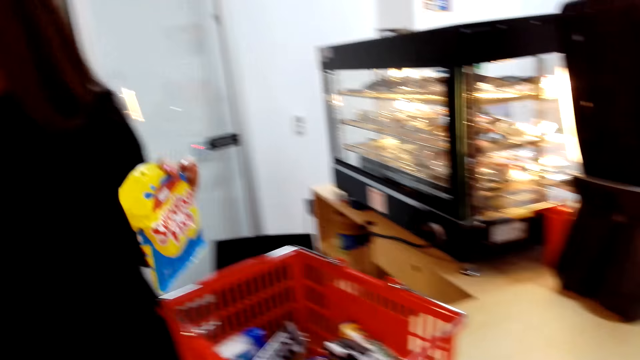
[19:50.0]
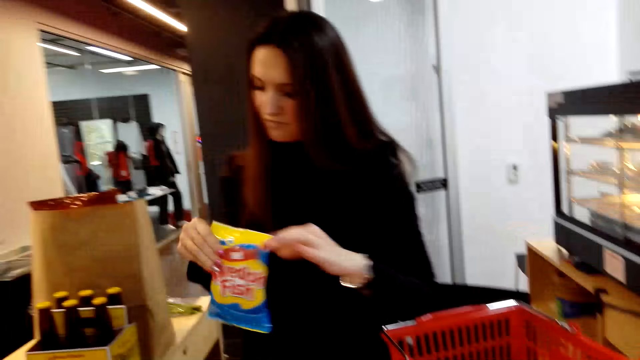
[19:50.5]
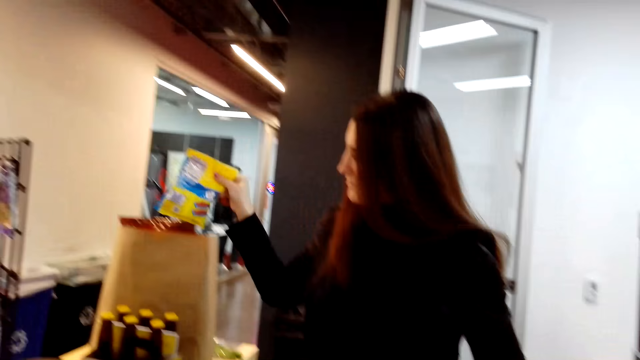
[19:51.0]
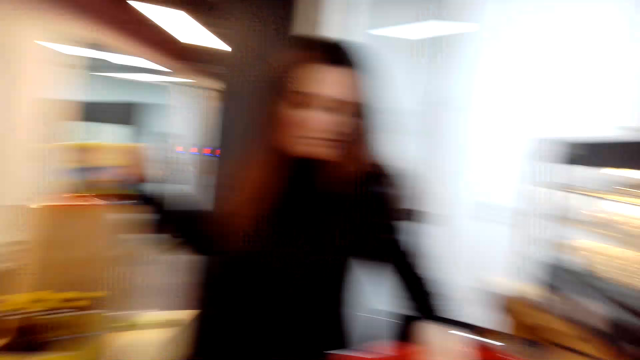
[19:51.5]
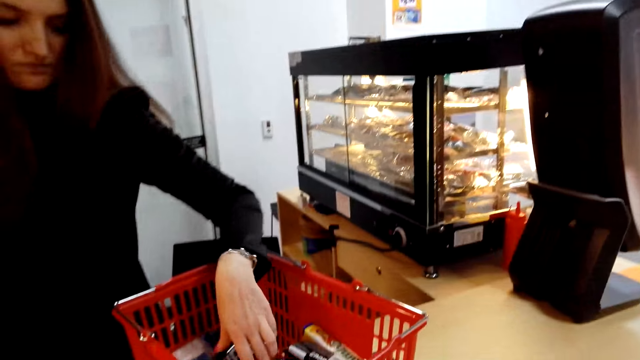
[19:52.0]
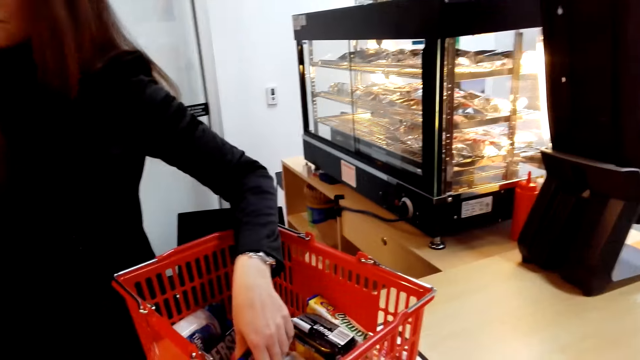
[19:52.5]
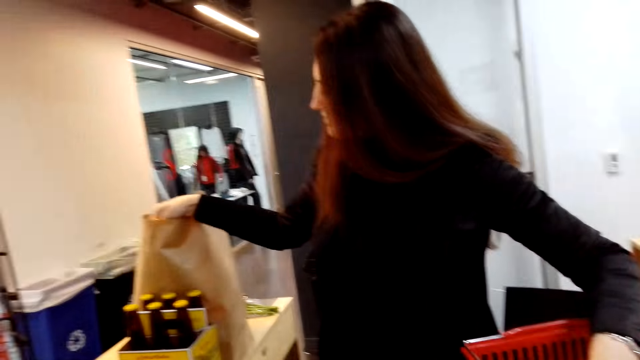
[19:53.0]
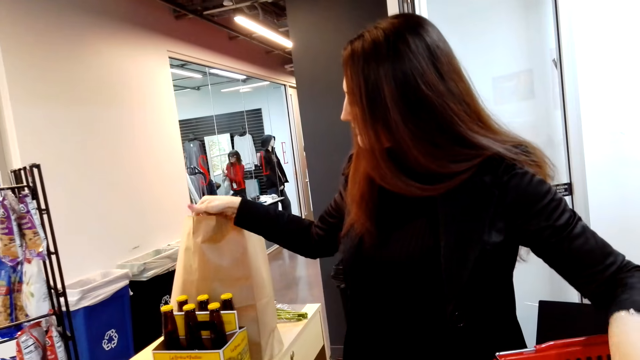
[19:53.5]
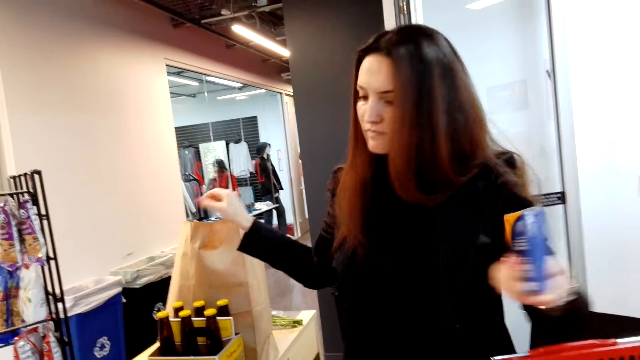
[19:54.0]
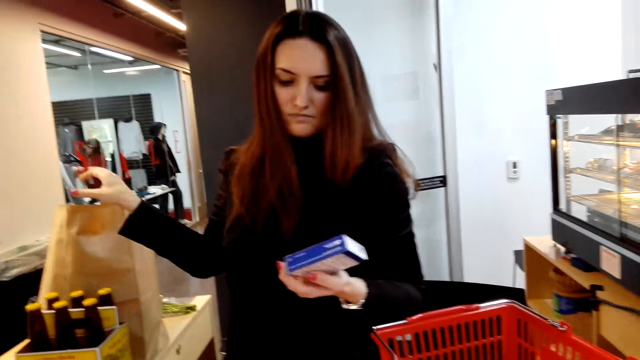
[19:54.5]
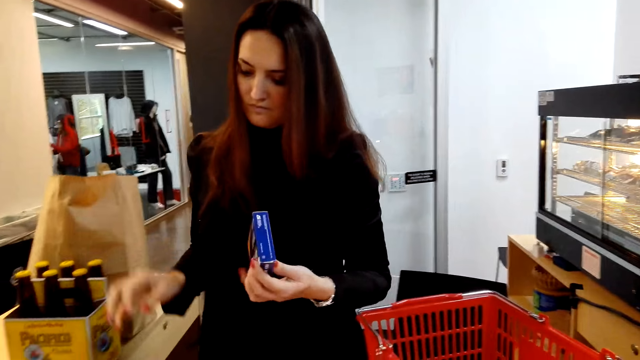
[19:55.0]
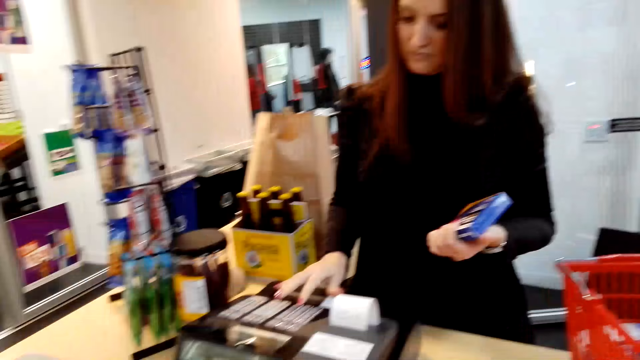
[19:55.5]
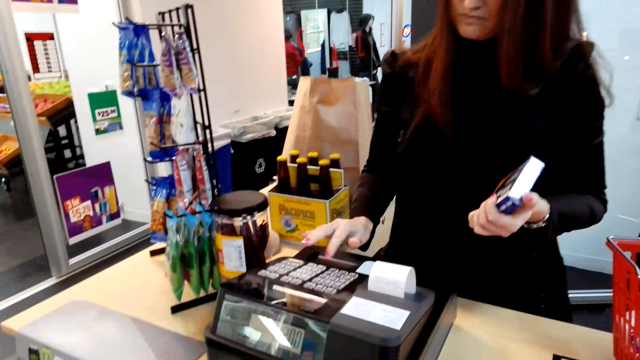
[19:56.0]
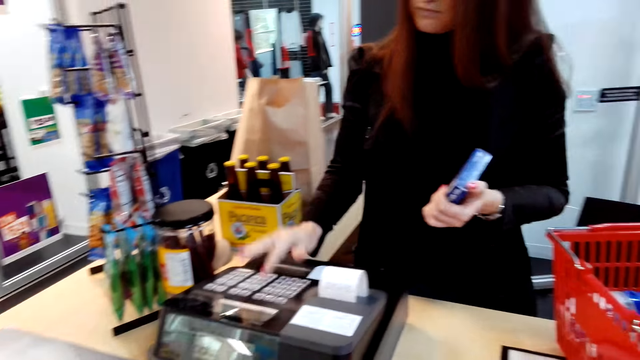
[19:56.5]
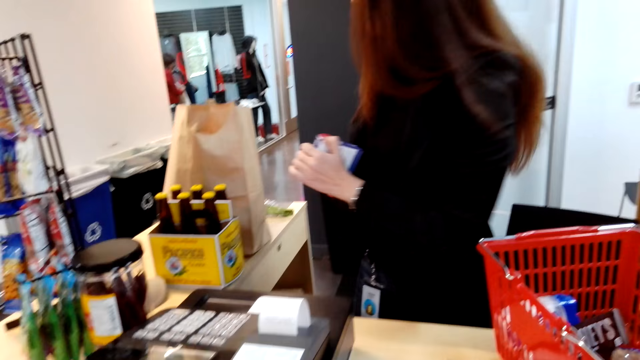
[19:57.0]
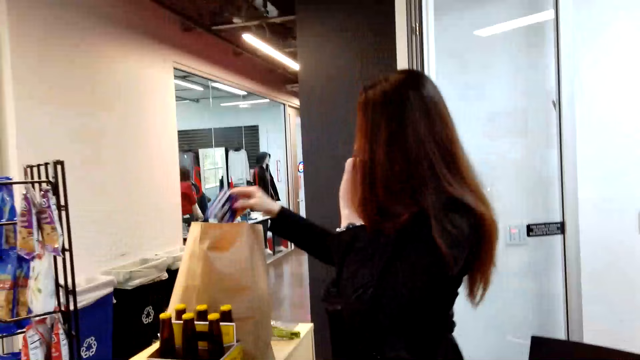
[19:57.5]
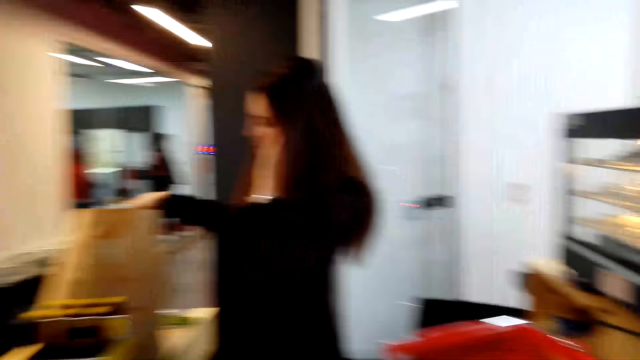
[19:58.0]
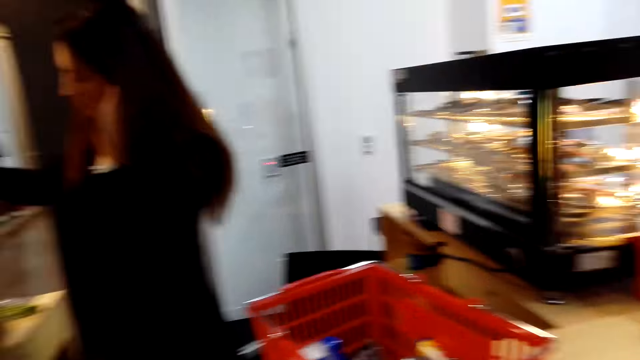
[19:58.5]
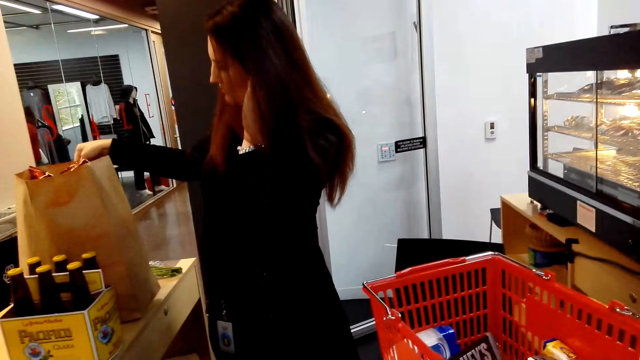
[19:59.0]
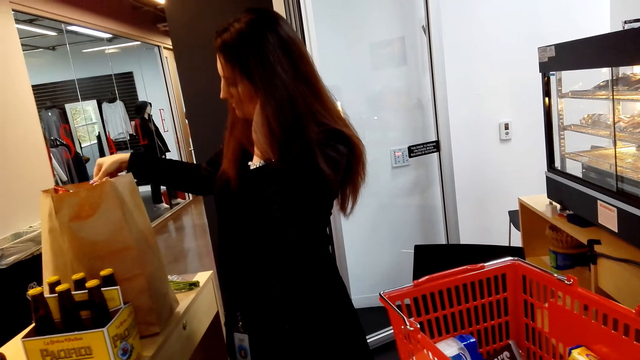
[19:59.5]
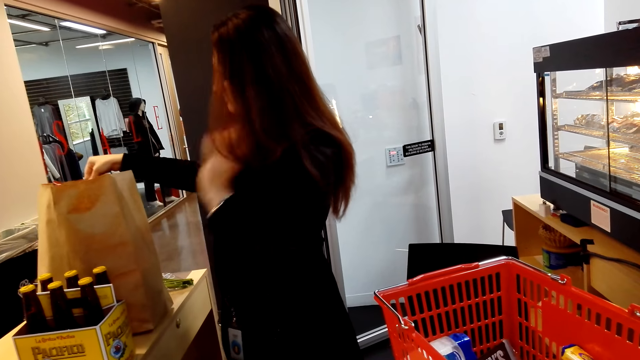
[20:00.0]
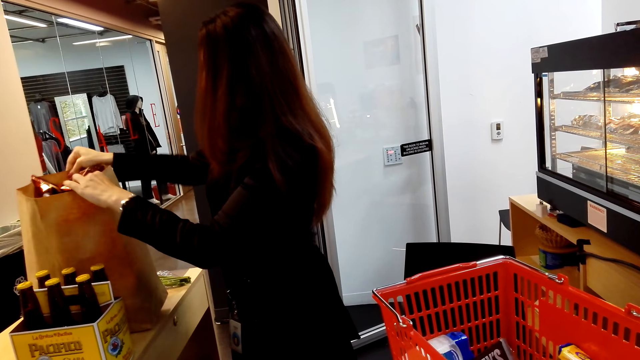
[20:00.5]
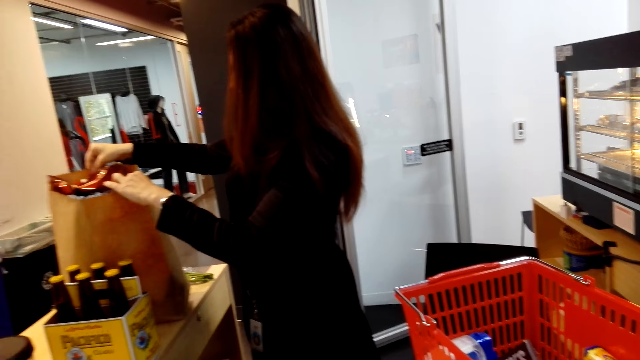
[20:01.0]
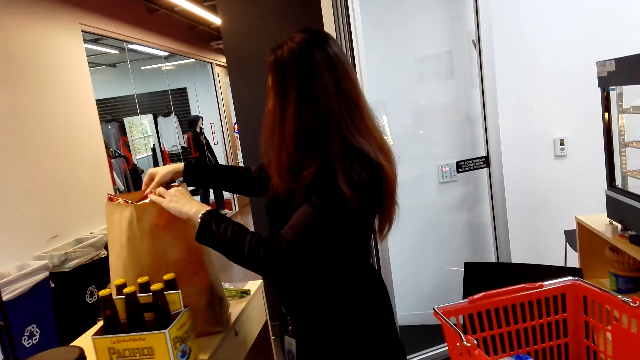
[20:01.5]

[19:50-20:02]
A lady operates the cash register machine, passes the Swedish fish to the right hand, puts the Swedish fish in the paper bag and picks antacid. The camera wearer looks at the shopping bag. The lady operates the cash register machine. The camera wearer looks at the lady. They pass the antacid to the right hand. The lady scratches the hair, puts the antacid in the paper bag and adjusts the paper bag.

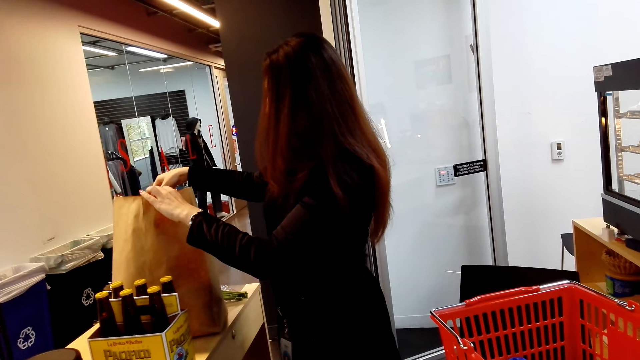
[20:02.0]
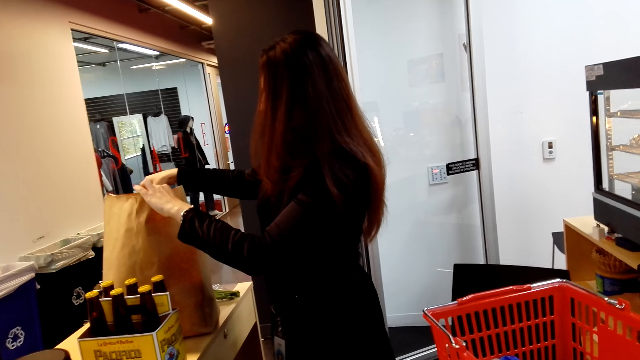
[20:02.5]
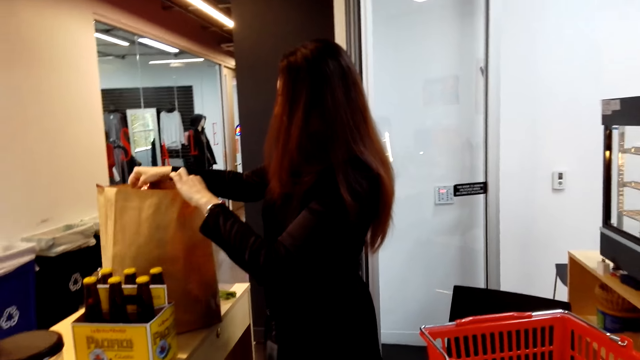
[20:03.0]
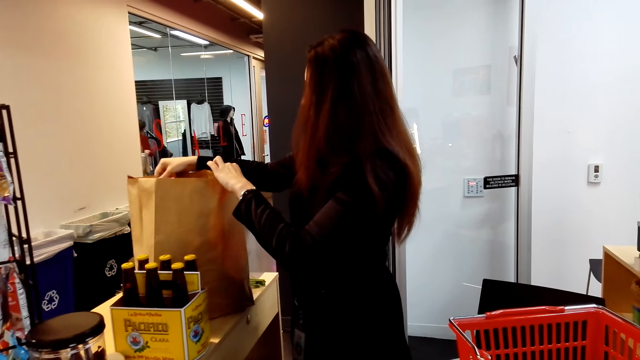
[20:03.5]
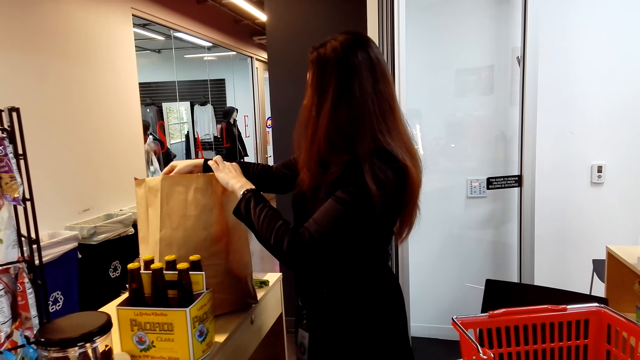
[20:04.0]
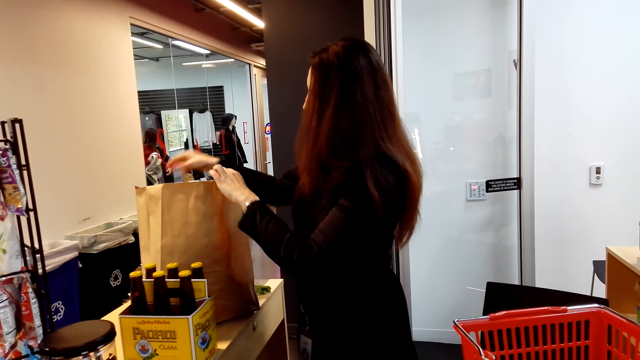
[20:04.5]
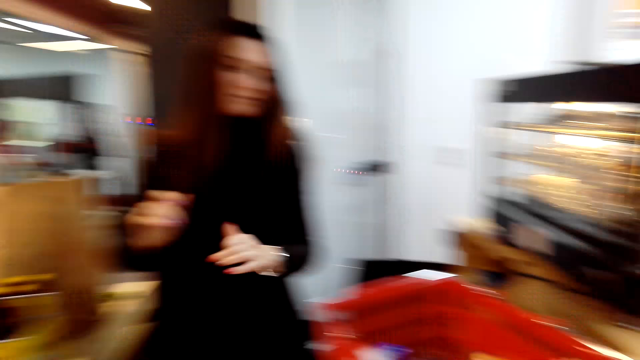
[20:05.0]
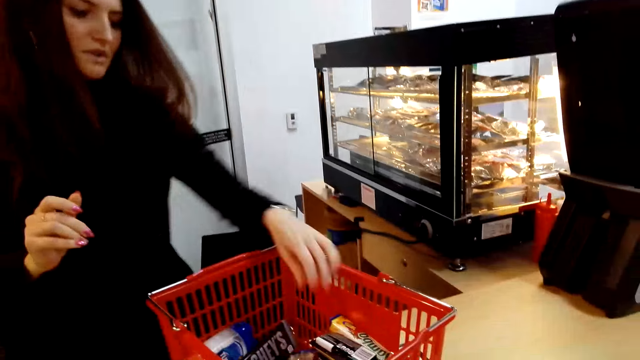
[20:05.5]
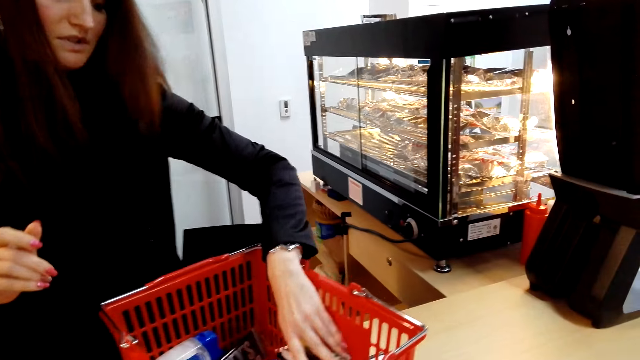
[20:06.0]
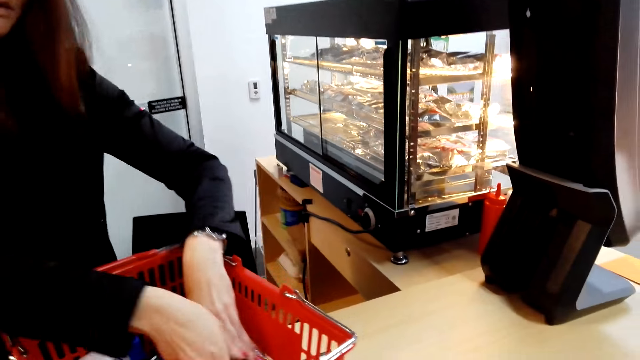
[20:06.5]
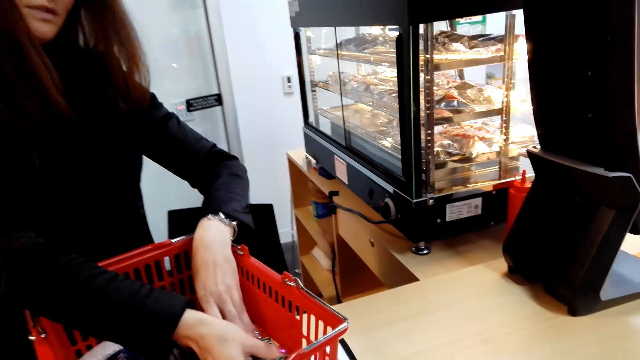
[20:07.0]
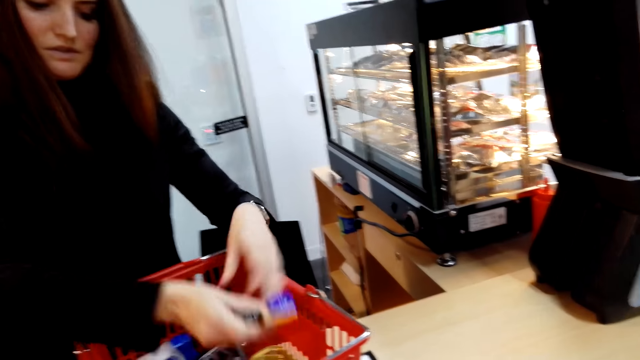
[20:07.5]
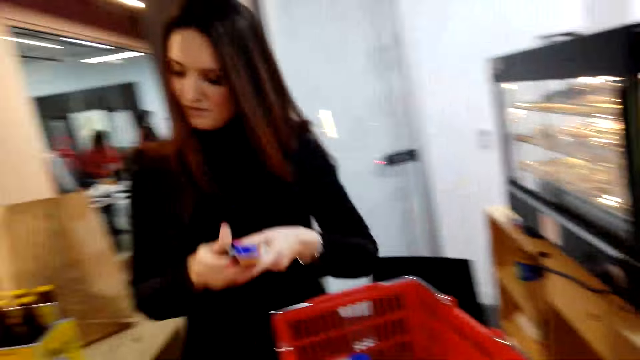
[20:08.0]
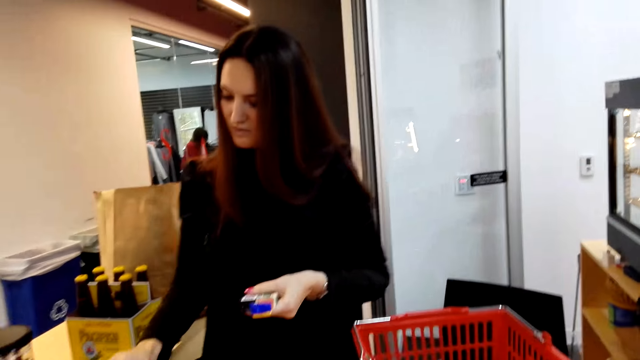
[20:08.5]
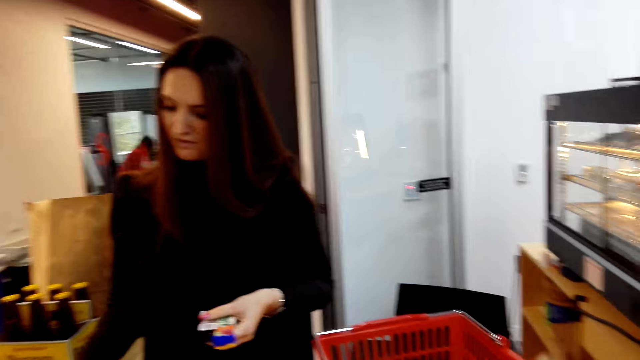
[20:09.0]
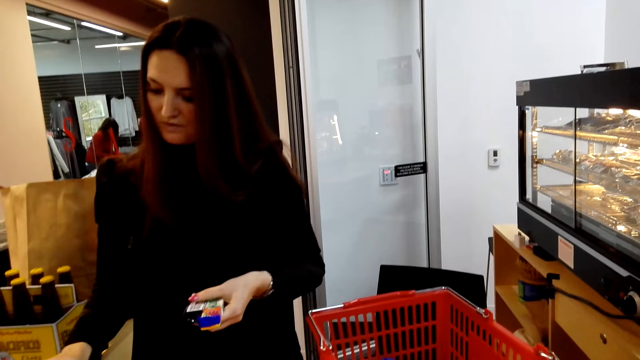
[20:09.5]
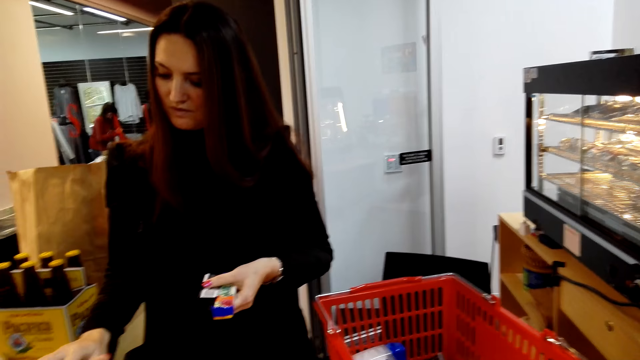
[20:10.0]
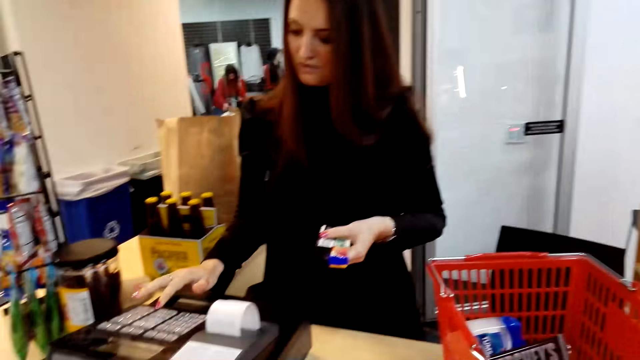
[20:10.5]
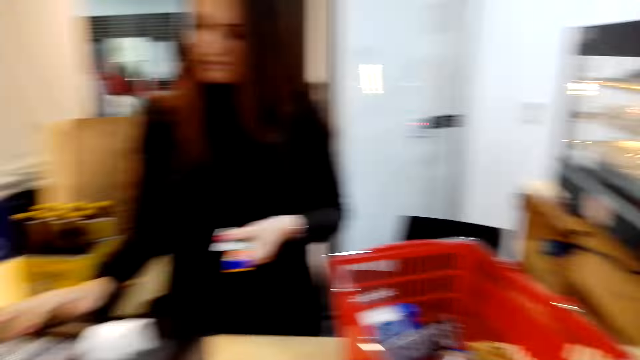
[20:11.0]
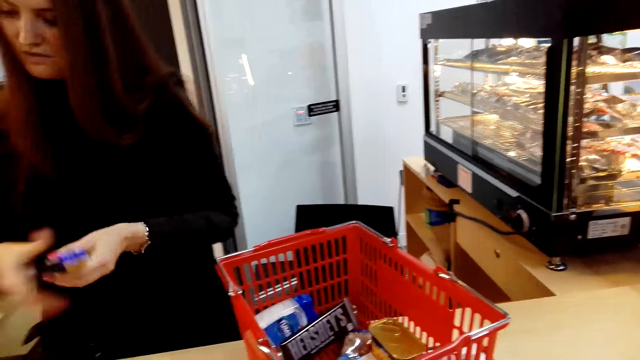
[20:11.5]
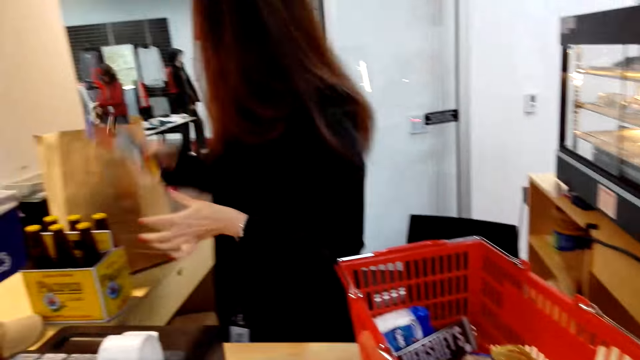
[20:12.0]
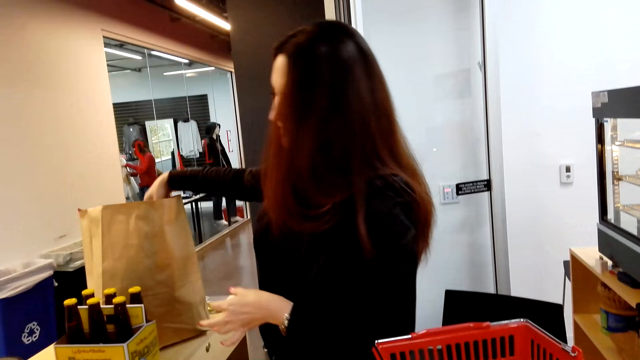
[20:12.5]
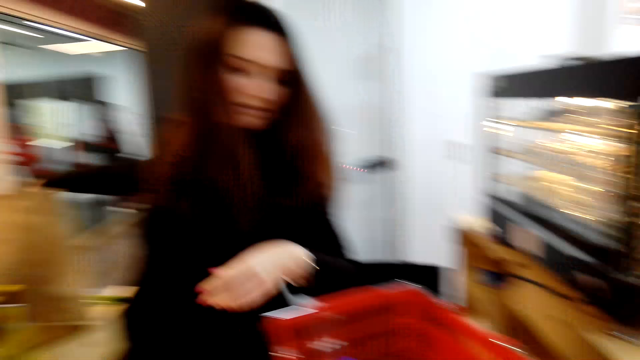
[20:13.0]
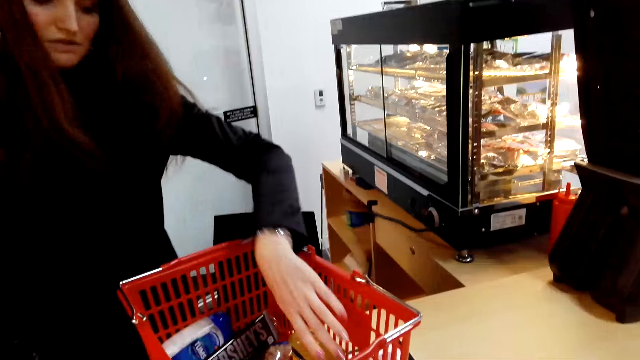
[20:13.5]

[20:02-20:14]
A lady holds a garment. Another lady picks snacks. The camera wearer looks at the shopping basket. The other lady operates the cash register machine. The camera wearer looks at the other lady. The other lady passes the snacks to the right hand, puts the snacks in the paper bag and picks a tin. The camera wearer looks at the shopping basket.
